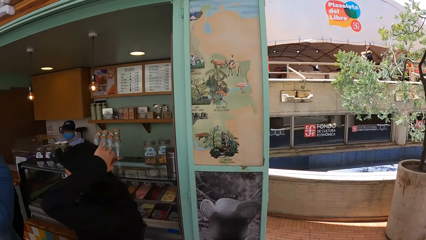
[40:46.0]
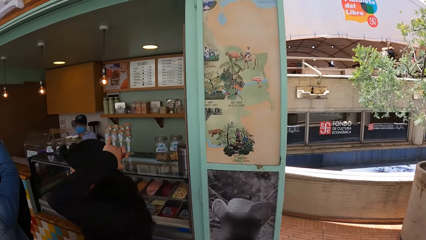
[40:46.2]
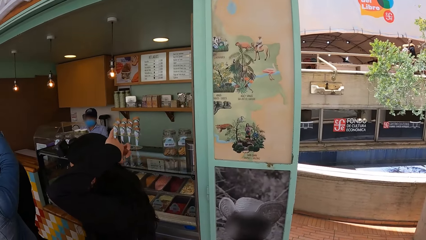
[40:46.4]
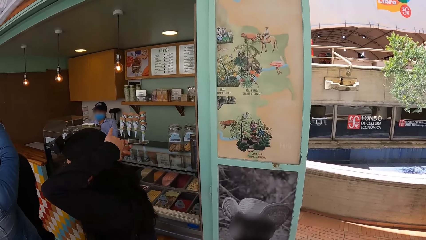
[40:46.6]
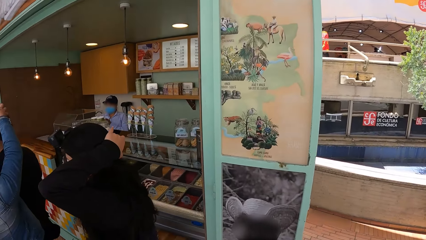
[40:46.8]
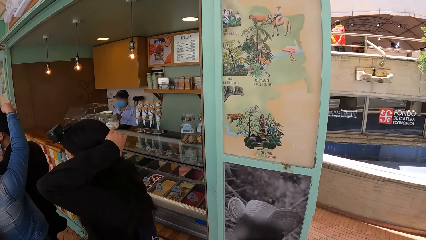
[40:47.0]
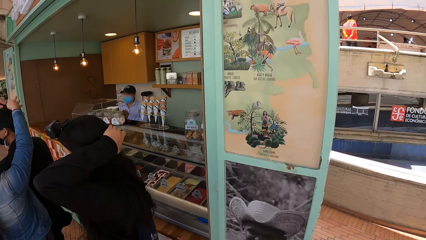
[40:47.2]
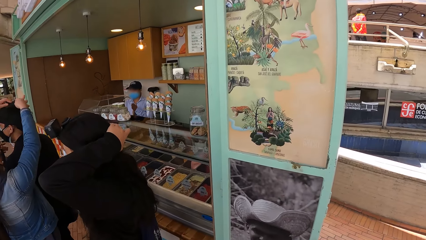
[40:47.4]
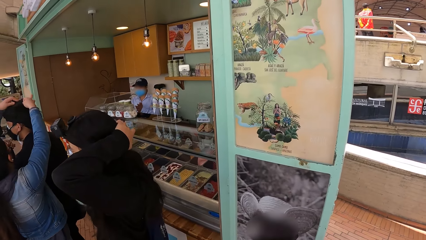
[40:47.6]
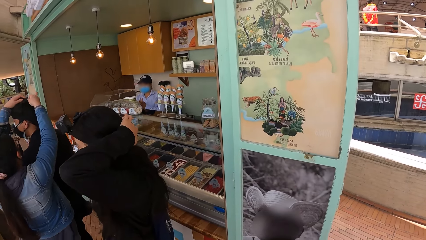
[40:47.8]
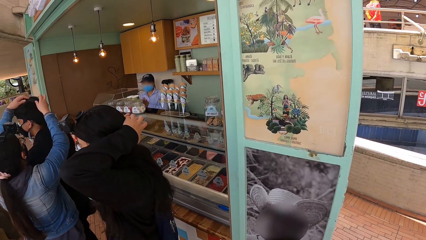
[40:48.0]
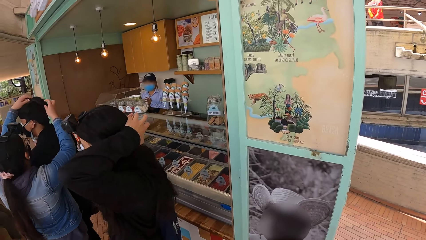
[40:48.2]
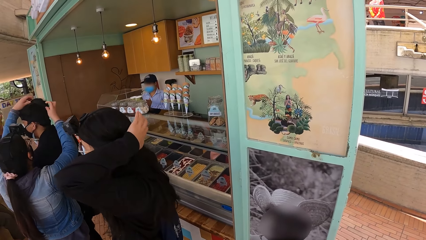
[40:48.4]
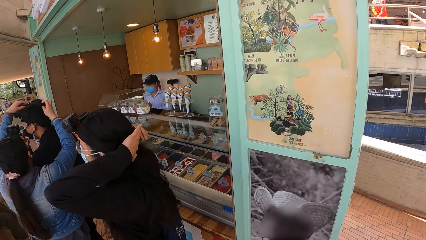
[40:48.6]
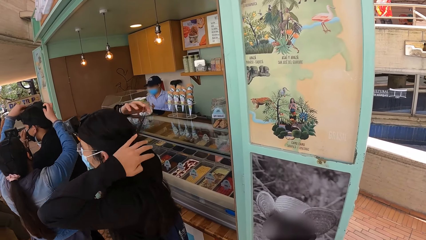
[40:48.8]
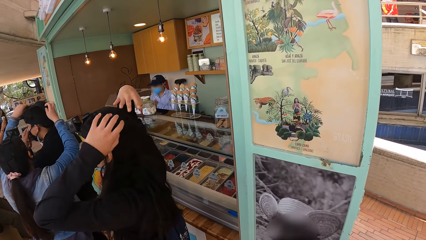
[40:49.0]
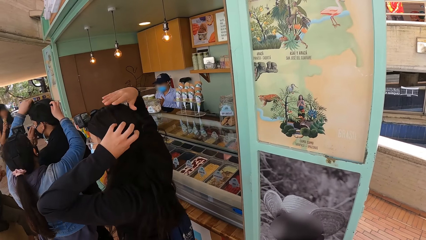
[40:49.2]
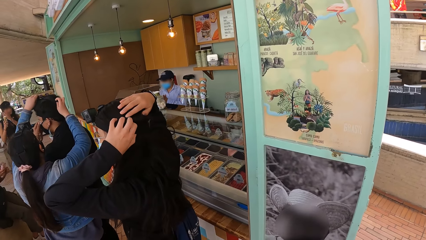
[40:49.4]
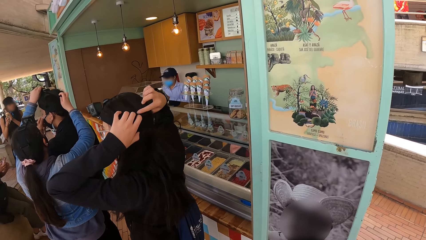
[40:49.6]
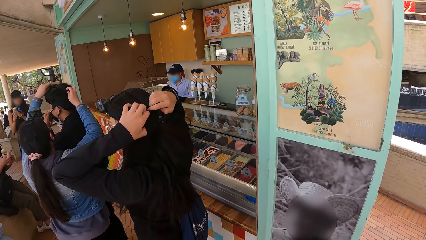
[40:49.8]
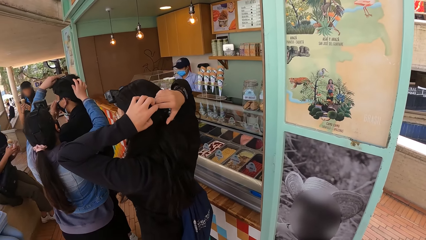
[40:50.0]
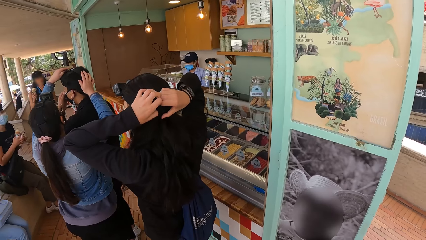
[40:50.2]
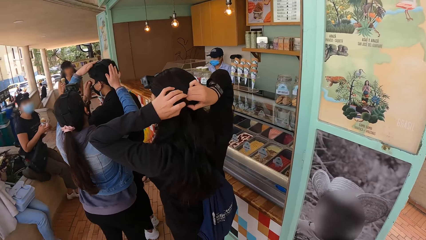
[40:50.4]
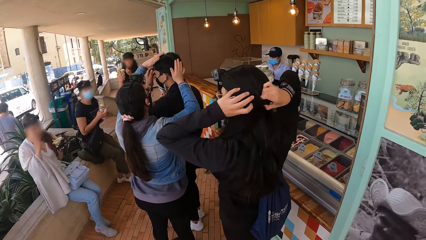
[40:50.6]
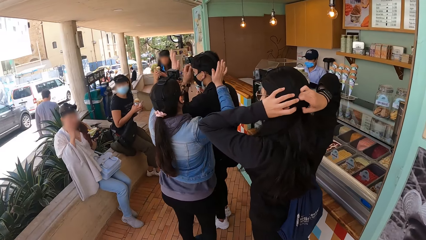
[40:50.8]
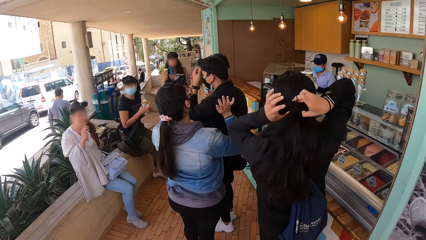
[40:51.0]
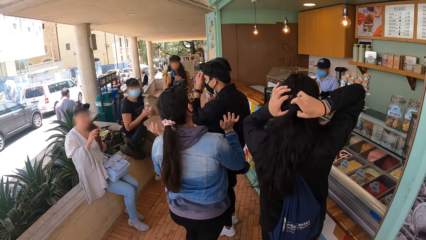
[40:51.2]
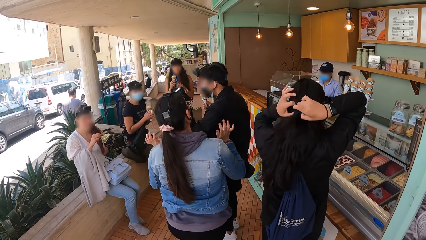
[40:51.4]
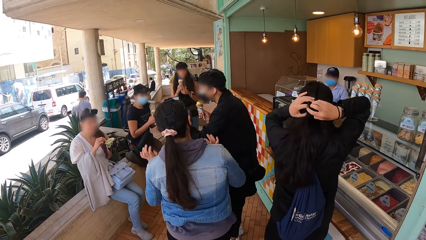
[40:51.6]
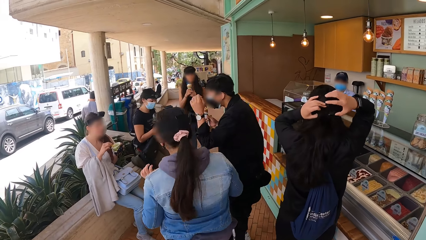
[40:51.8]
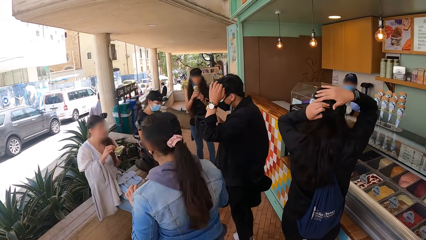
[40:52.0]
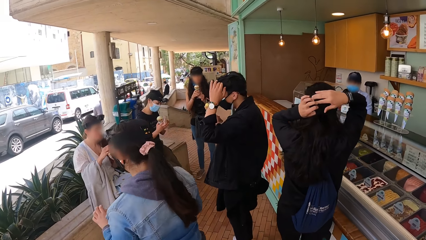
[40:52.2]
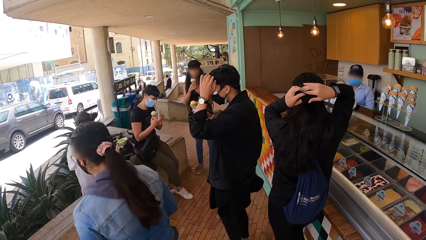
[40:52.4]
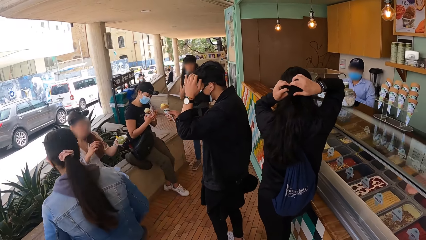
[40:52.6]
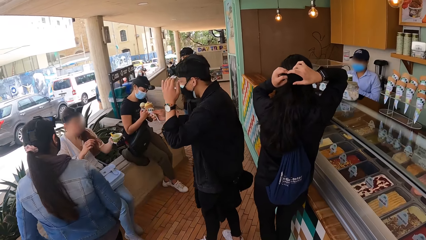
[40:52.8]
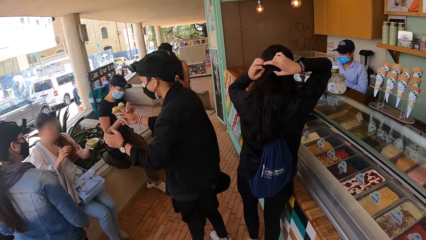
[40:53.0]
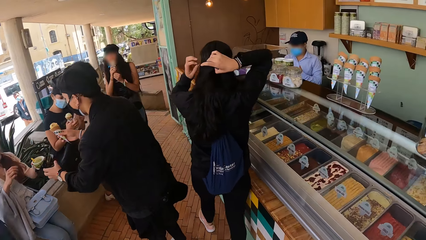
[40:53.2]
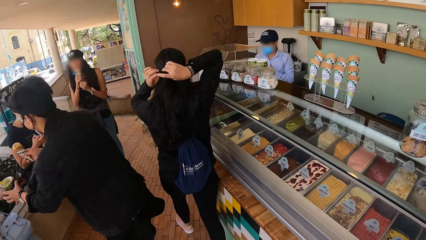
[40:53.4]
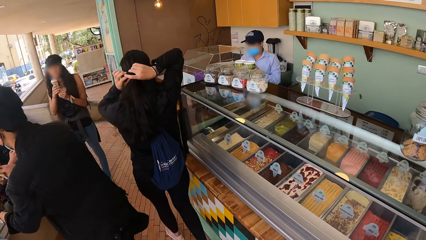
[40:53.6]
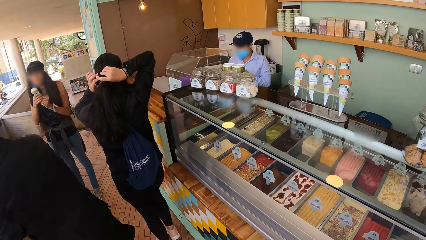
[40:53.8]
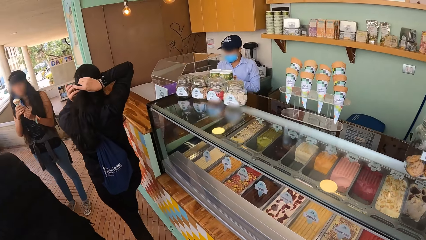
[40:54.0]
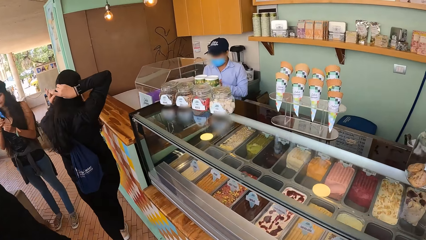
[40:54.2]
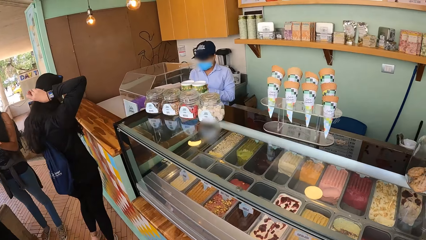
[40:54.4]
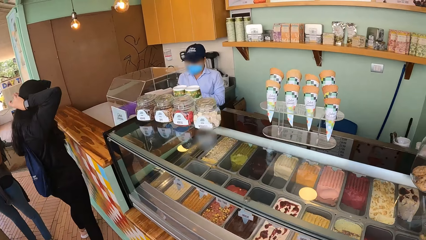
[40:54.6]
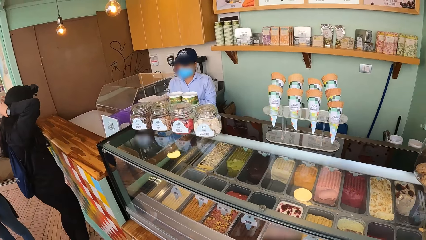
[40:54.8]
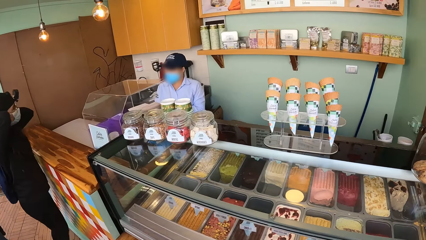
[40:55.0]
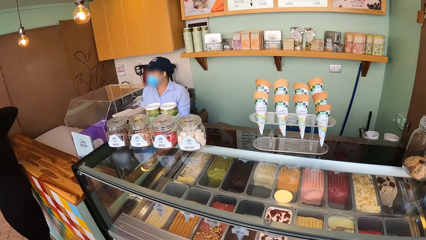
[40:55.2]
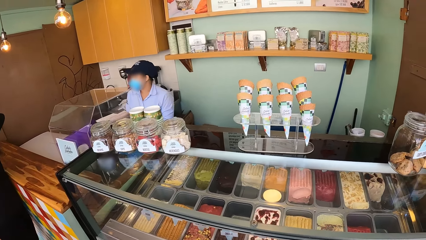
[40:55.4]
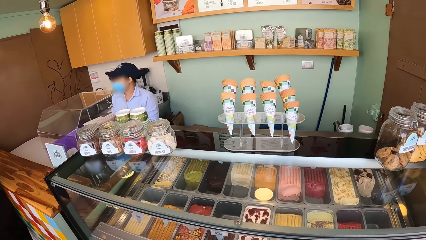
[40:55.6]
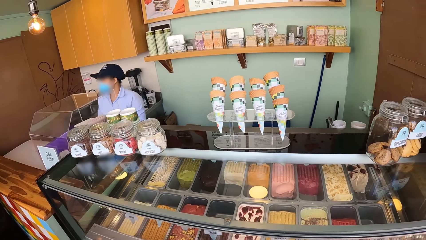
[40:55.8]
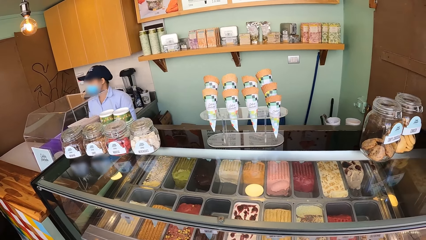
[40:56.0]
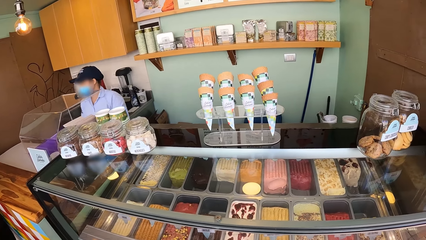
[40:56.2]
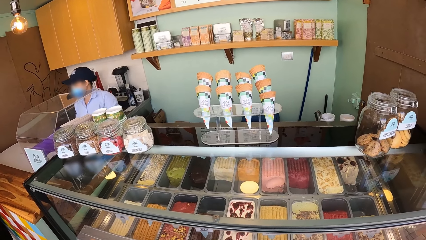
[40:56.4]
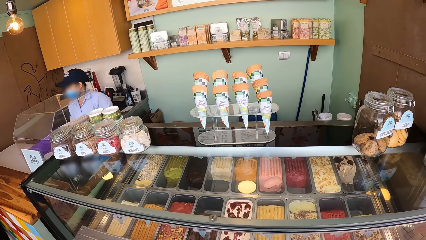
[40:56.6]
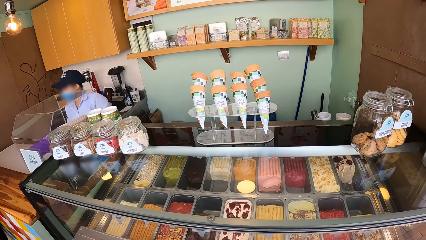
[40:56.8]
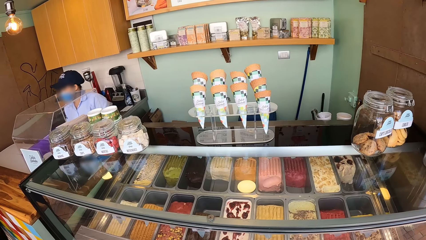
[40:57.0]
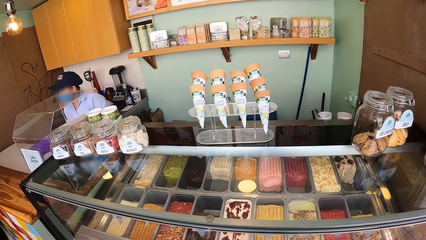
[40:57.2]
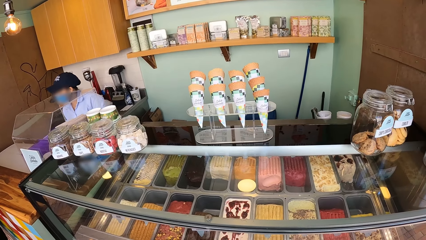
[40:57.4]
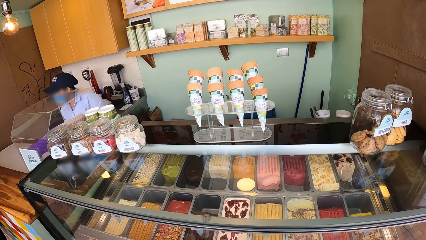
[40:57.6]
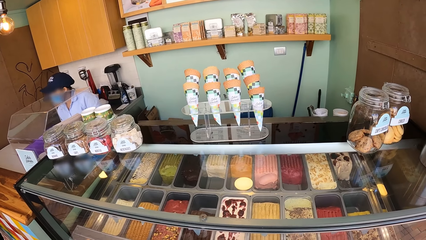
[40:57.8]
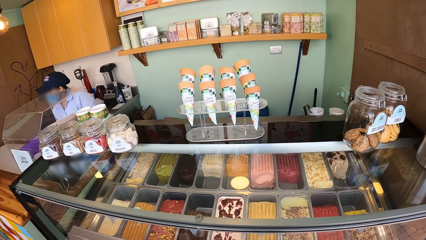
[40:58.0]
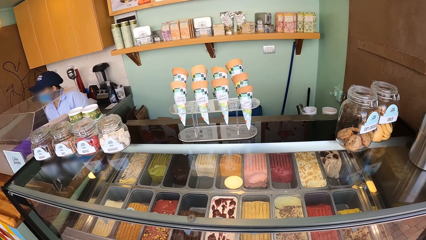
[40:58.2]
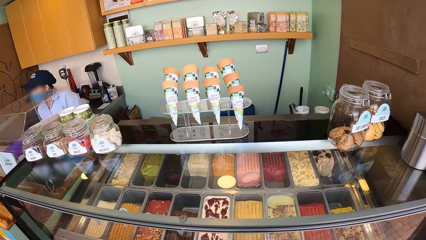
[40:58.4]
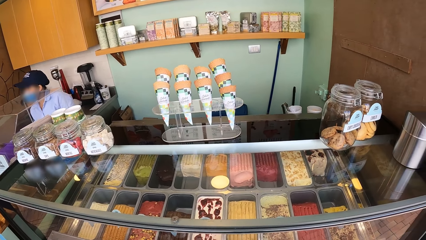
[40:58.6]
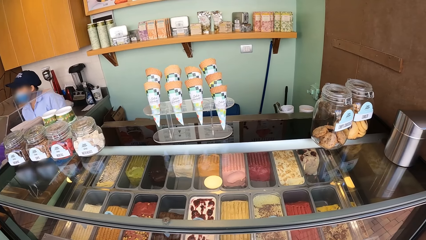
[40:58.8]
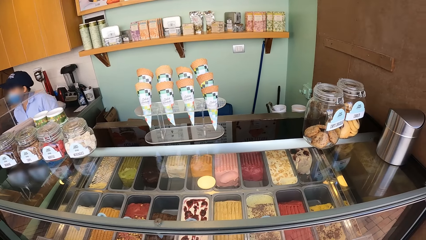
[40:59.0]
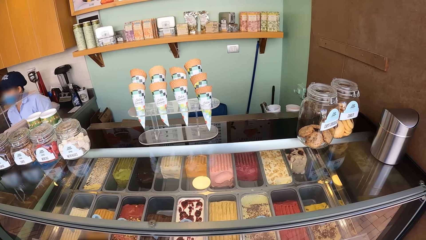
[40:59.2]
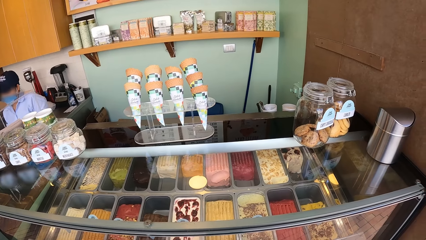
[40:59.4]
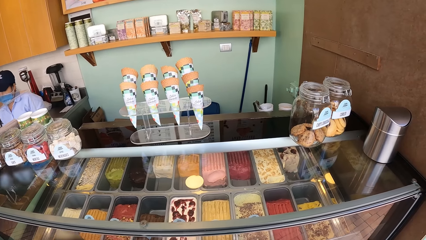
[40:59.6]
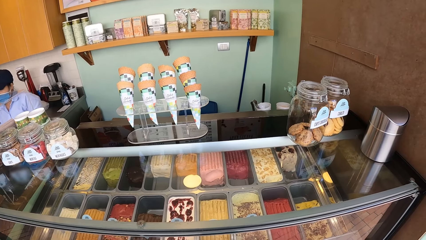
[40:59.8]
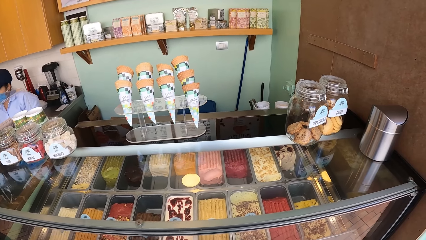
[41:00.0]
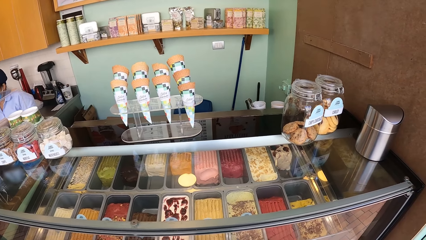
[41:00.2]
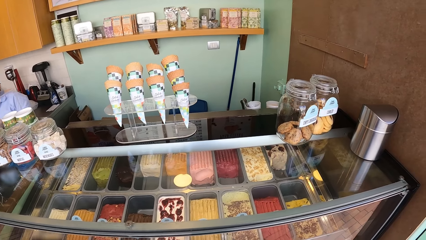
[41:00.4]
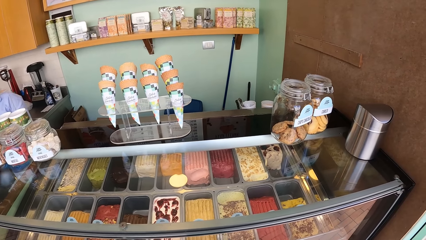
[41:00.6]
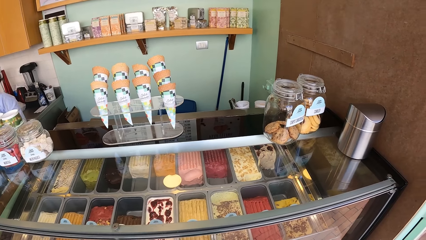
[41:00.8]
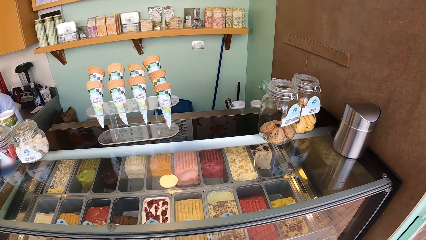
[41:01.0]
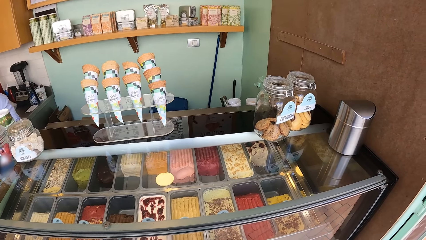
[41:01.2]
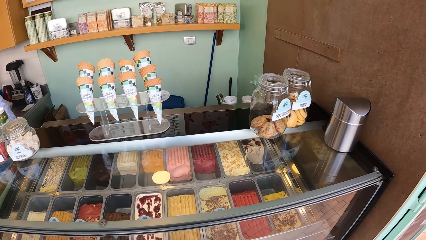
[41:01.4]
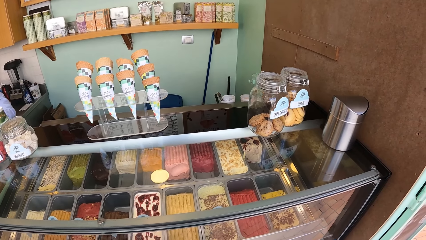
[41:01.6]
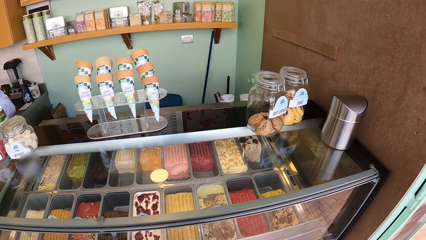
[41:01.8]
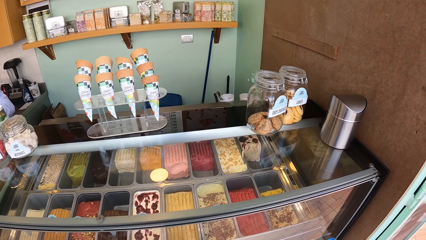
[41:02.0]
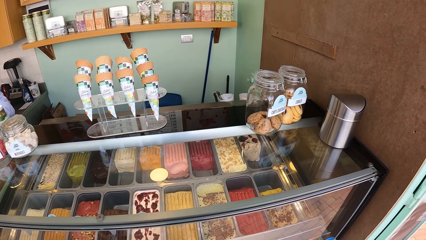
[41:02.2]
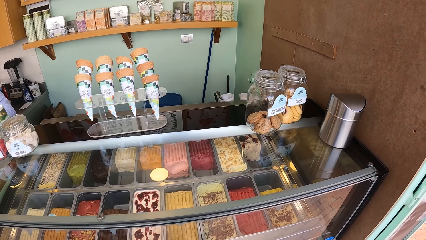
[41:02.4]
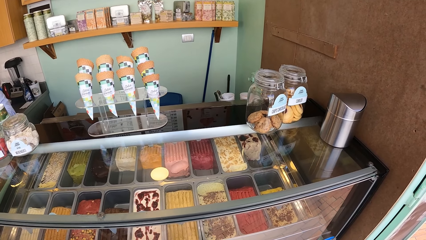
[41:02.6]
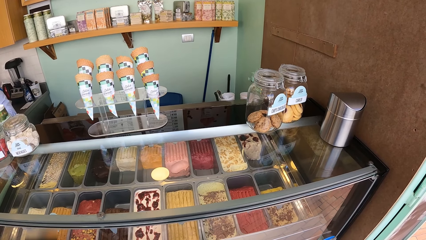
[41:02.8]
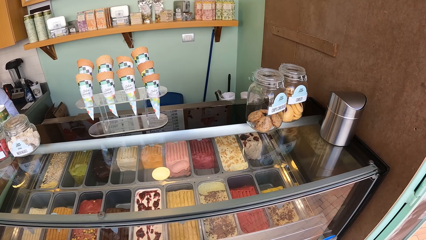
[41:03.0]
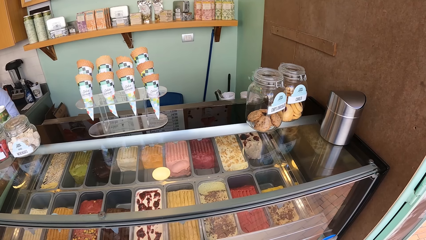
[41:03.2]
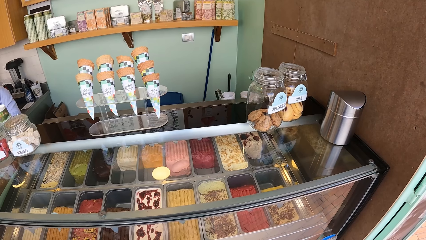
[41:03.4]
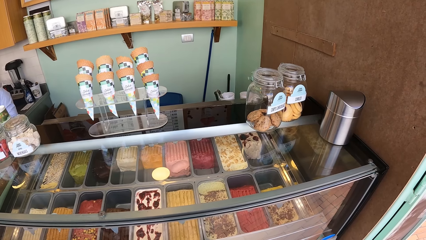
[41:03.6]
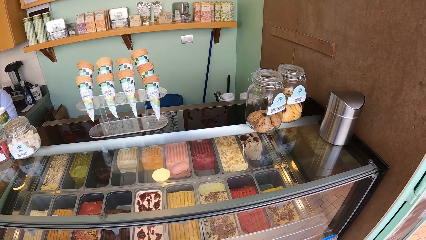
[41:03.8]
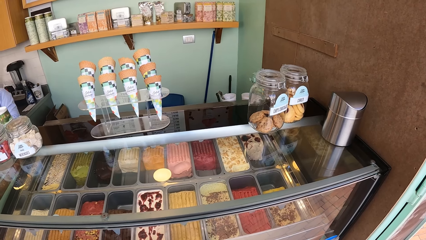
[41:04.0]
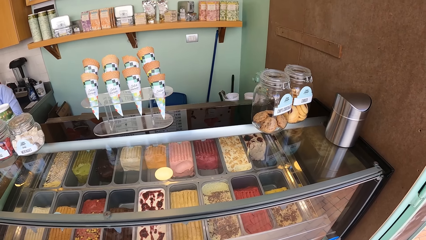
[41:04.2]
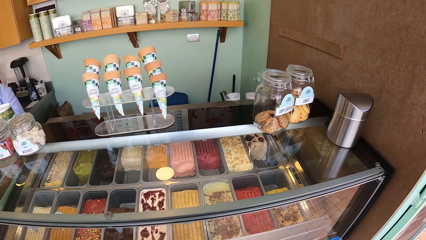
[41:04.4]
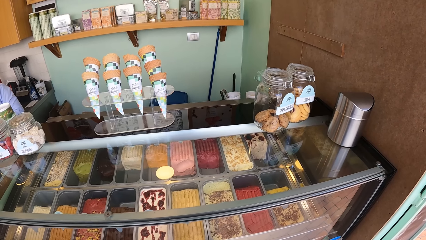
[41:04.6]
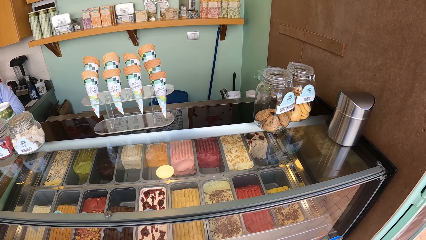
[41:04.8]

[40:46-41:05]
The camera wearer stops. They walk to the counter, stop at the counter, and look at the counter. They take the video.
